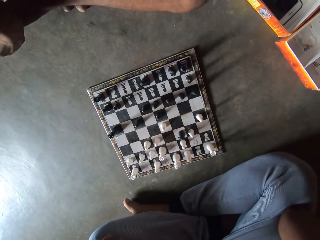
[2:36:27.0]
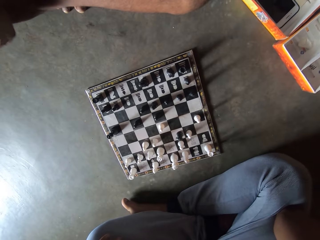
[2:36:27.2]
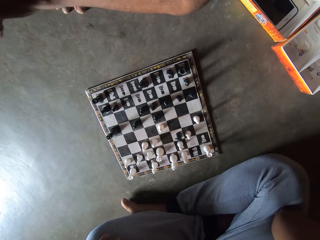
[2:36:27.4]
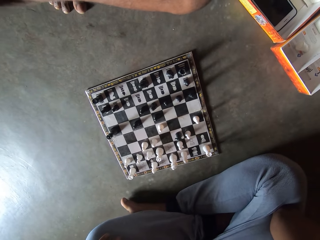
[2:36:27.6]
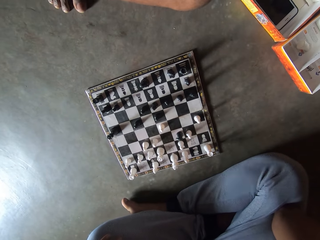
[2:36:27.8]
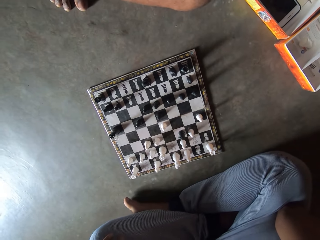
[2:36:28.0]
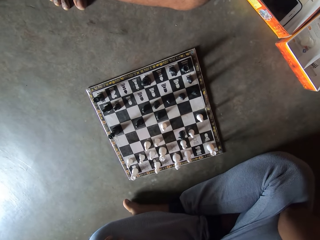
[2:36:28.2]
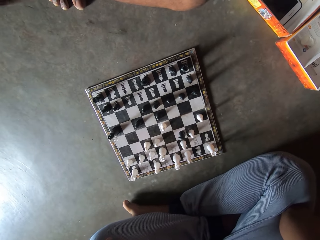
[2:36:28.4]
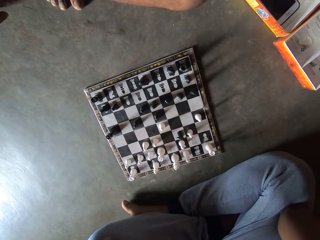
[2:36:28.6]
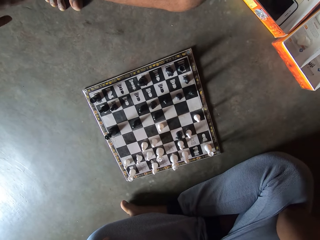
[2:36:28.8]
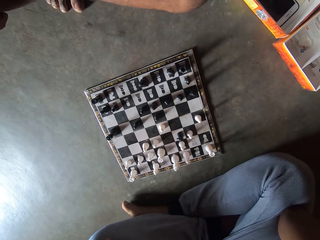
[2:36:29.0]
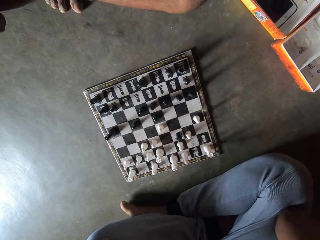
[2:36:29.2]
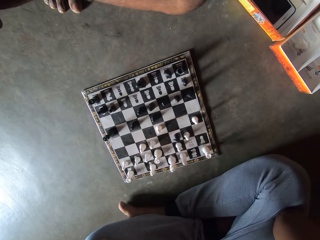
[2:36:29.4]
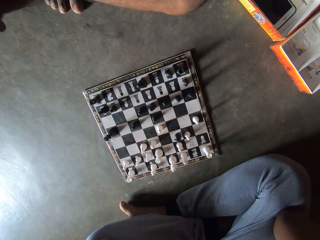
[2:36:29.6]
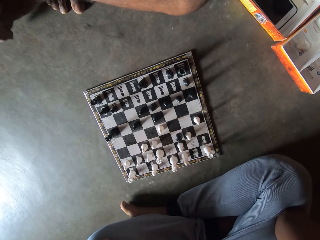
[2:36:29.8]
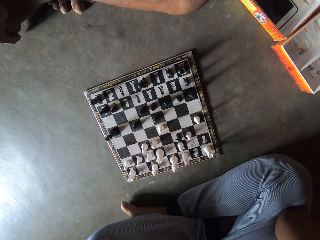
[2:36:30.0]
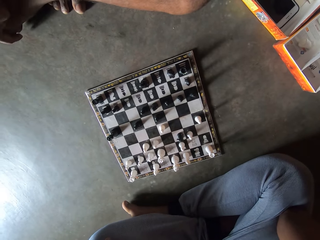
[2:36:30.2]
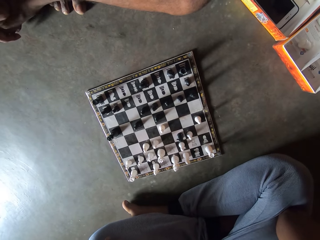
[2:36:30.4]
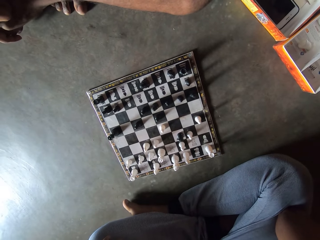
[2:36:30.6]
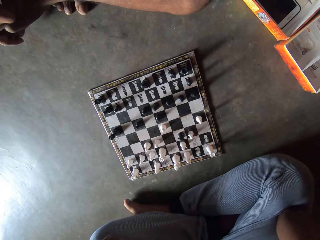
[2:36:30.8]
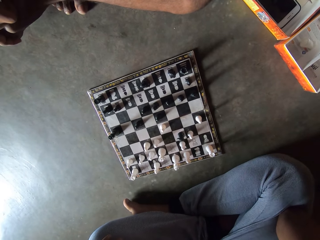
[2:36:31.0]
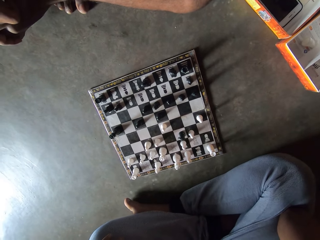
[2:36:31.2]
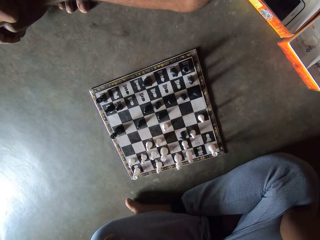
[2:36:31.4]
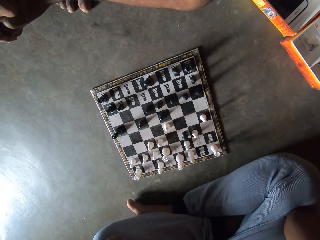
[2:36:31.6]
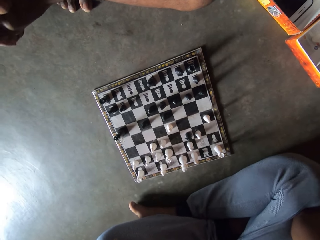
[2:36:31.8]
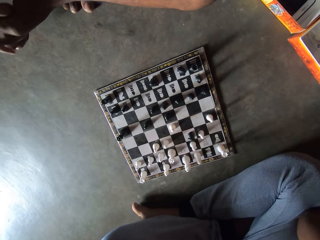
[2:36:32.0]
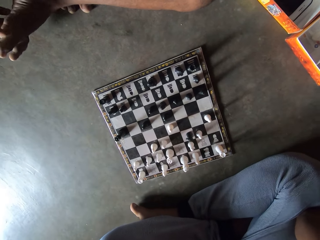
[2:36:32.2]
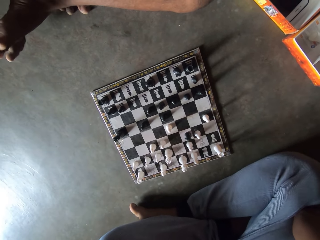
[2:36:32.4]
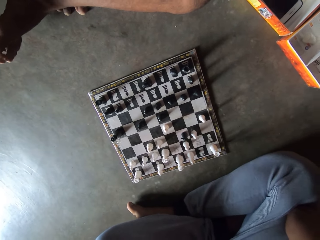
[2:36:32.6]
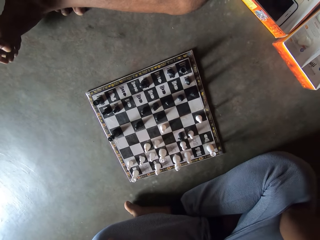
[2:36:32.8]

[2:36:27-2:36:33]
The man rubs his toes with his hands.

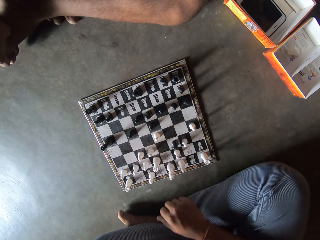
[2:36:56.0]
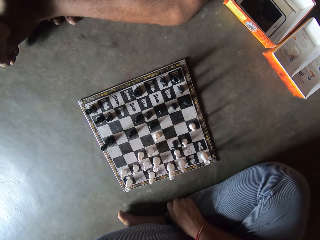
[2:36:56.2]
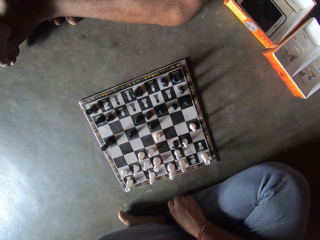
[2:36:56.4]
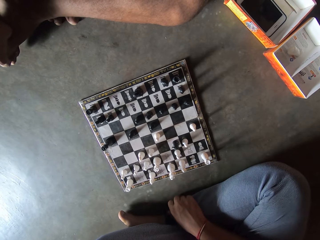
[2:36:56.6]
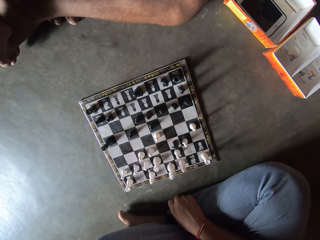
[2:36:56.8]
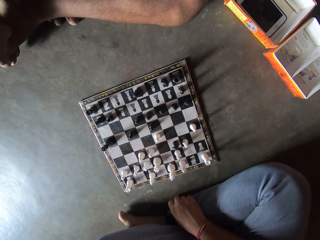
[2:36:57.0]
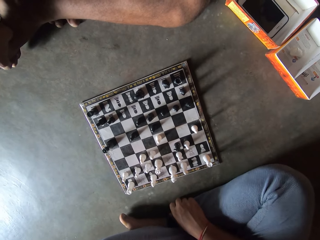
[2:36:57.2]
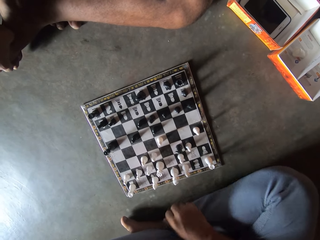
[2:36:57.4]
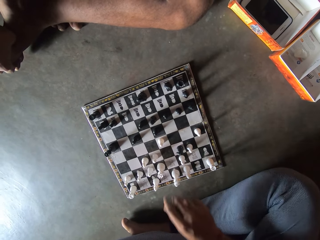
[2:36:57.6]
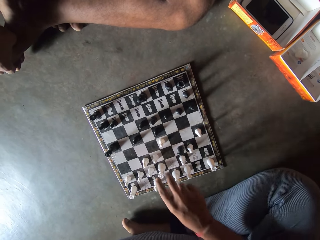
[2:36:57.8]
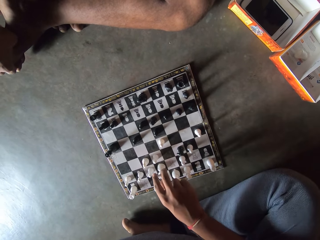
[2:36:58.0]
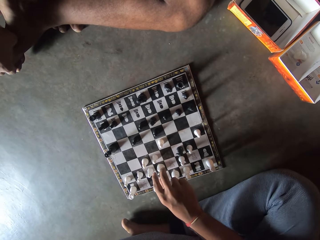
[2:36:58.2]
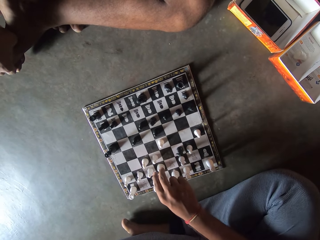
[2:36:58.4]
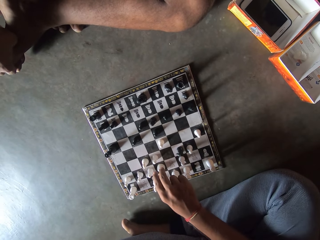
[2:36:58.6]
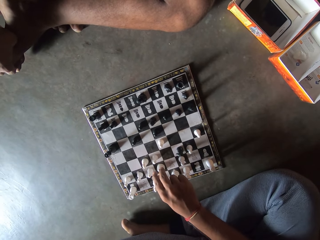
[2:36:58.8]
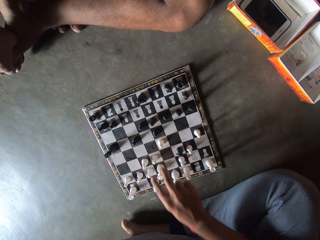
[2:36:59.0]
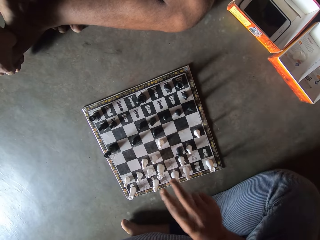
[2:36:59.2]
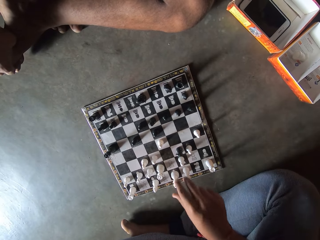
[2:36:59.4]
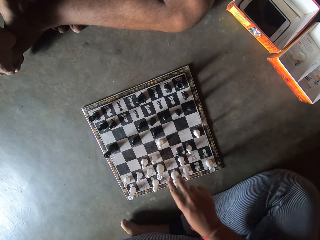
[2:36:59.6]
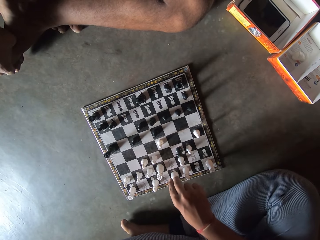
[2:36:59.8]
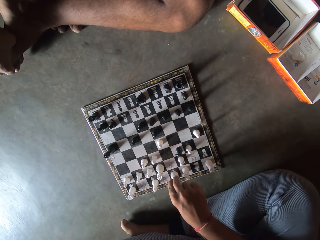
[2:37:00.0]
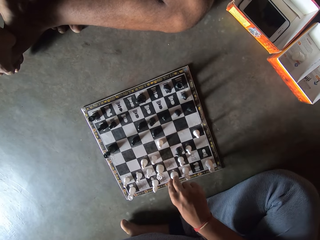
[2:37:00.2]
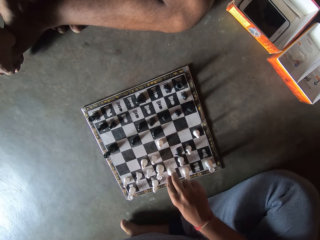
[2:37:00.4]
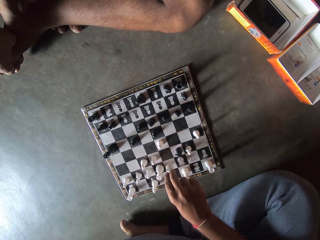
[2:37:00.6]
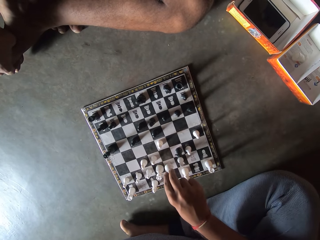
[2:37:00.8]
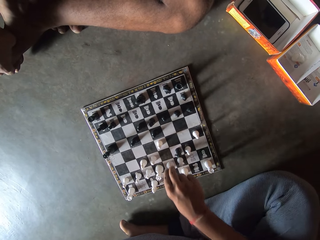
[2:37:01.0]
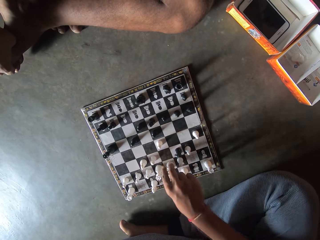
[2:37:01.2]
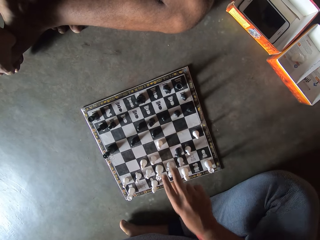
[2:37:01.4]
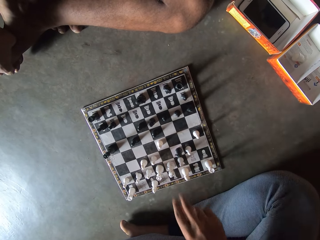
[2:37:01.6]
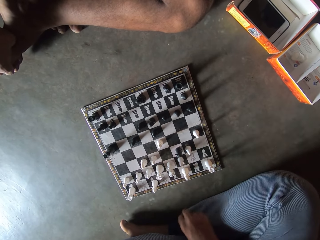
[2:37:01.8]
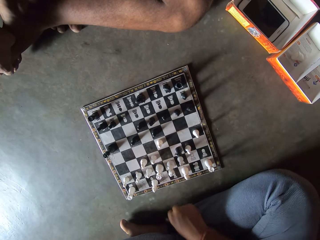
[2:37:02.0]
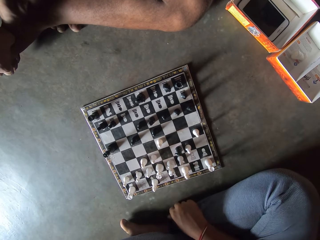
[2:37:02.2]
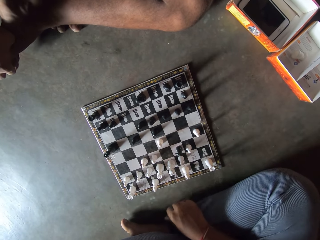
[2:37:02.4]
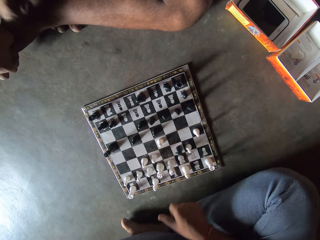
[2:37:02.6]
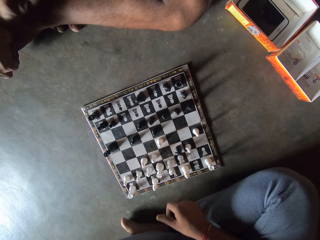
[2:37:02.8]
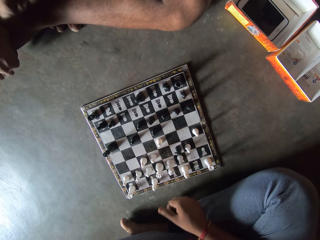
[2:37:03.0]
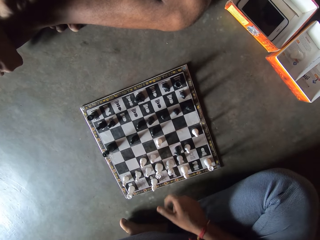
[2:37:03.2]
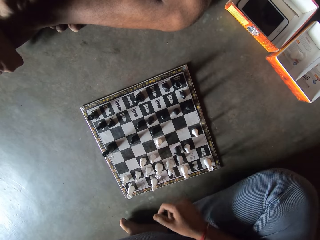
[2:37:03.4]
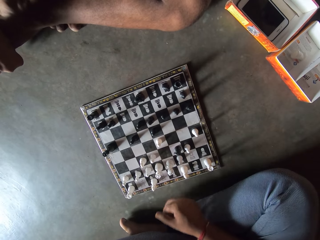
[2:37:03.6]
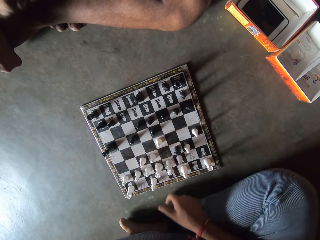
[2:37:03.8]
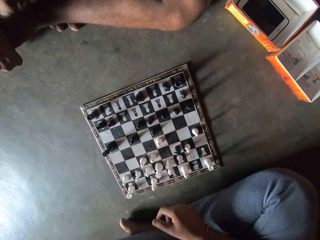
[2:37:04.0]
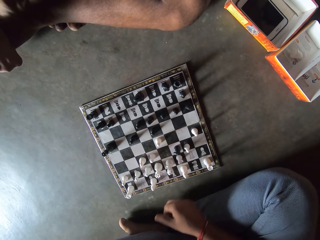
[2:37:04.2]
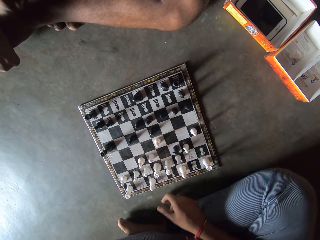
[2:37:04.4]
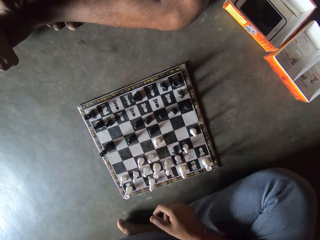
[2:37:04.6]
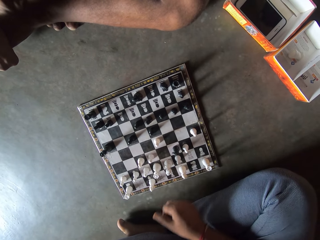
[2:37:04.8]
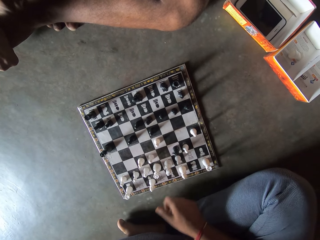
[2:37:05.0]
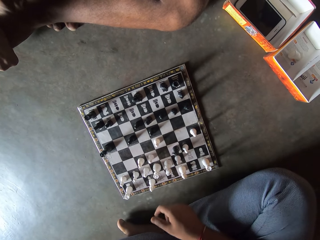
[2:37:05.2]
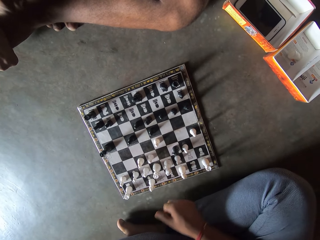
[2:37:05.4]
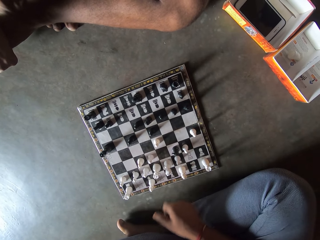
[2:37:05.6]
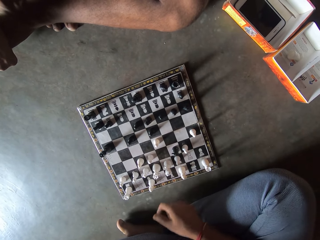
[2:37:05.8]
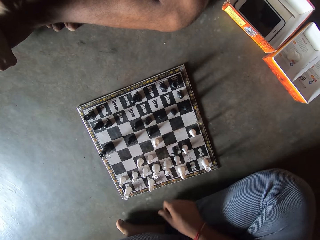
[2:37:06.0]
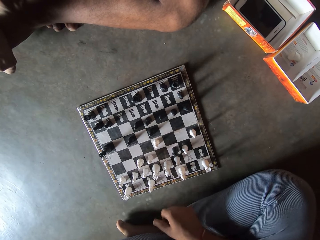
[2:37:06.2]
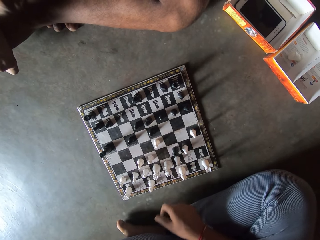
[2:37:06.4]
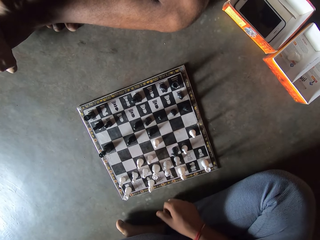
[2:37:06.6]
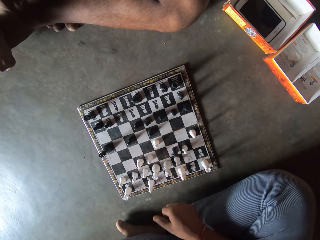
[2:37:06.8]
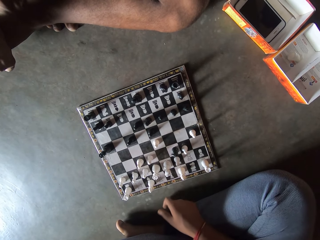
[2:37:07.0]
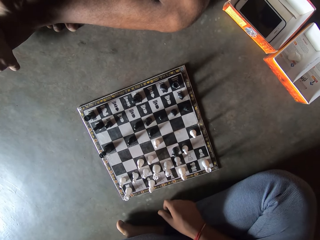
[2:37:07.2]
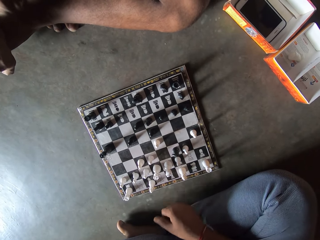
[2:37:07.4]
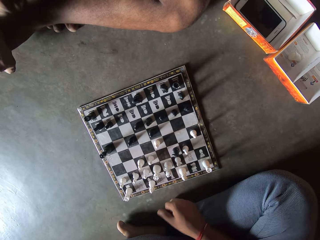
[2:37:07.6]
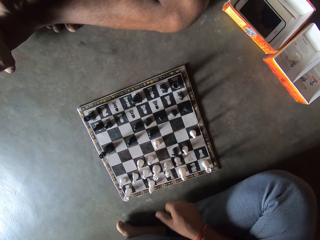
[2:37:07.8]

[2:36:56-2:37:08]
The camera wearer moves a white piece on the chess board on the floor. He taps the floor with his right hand.

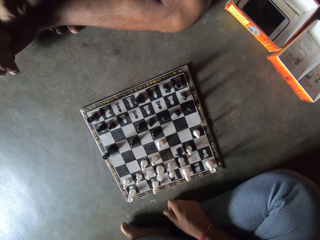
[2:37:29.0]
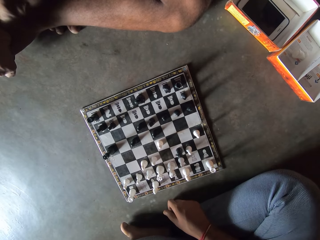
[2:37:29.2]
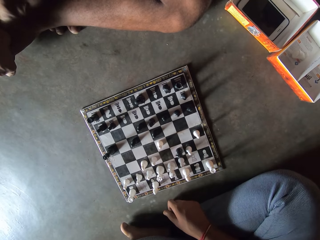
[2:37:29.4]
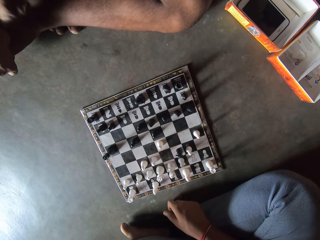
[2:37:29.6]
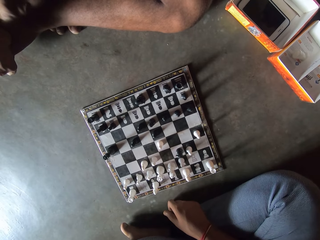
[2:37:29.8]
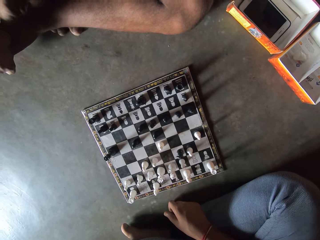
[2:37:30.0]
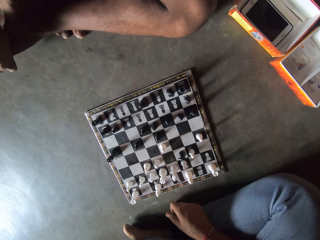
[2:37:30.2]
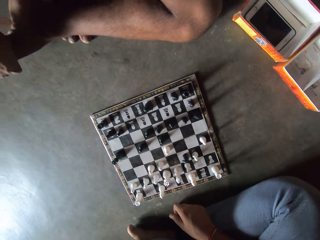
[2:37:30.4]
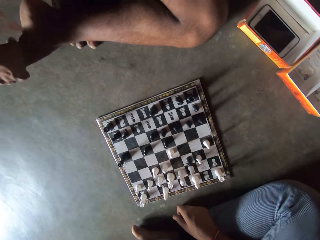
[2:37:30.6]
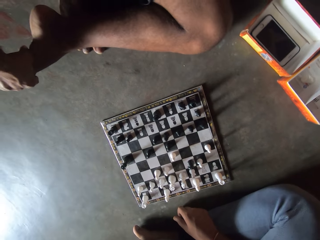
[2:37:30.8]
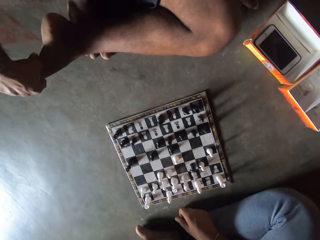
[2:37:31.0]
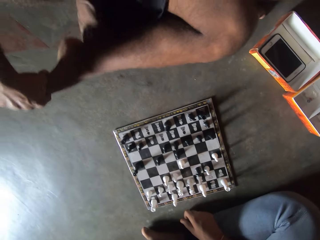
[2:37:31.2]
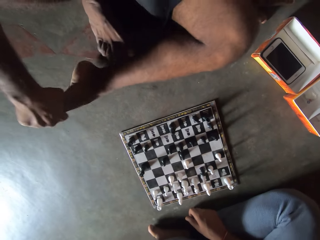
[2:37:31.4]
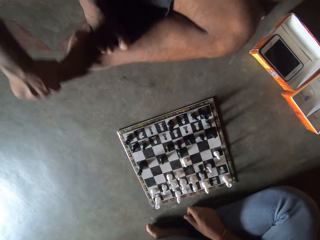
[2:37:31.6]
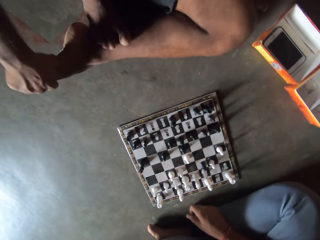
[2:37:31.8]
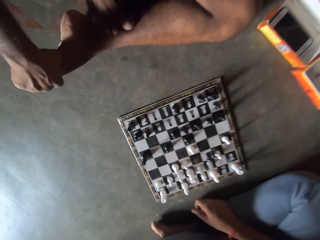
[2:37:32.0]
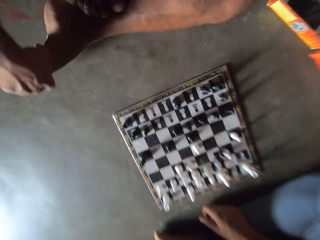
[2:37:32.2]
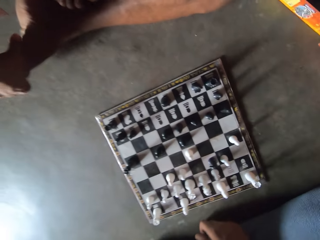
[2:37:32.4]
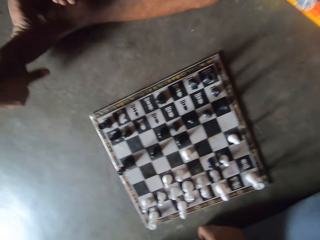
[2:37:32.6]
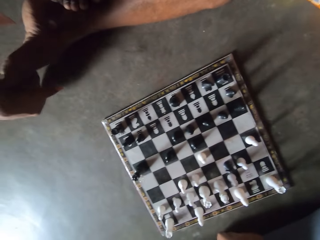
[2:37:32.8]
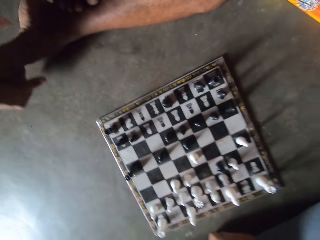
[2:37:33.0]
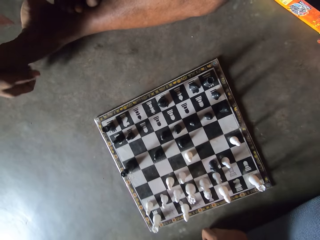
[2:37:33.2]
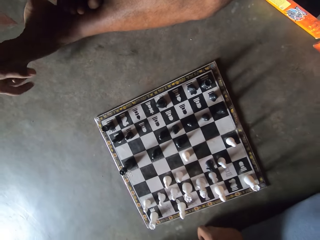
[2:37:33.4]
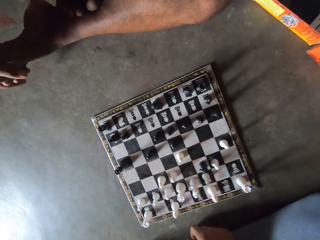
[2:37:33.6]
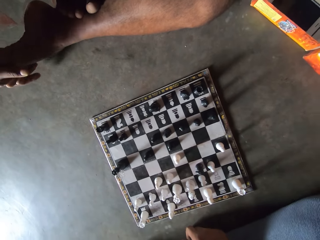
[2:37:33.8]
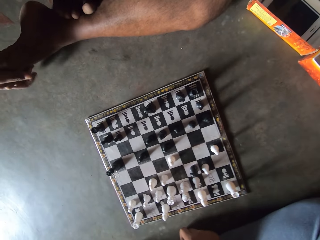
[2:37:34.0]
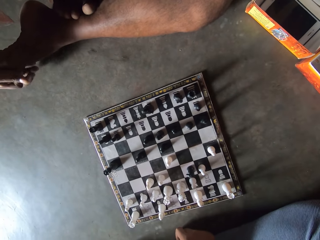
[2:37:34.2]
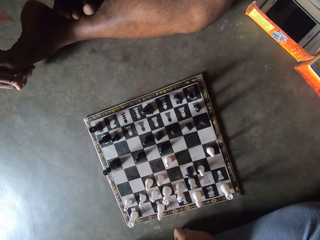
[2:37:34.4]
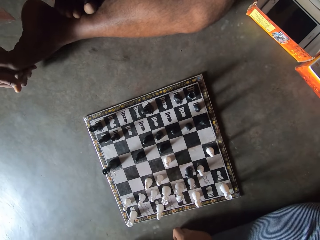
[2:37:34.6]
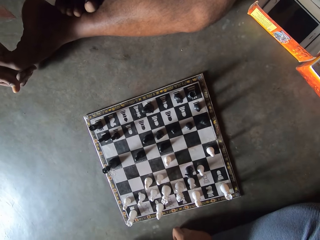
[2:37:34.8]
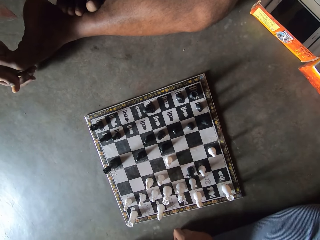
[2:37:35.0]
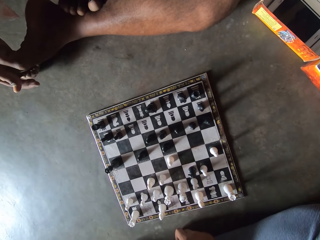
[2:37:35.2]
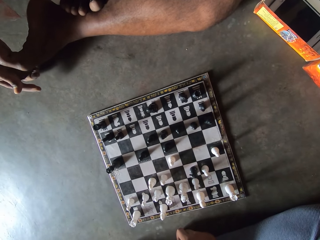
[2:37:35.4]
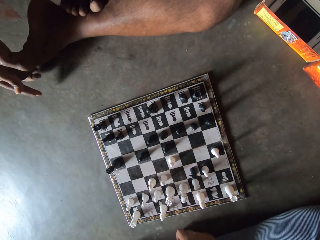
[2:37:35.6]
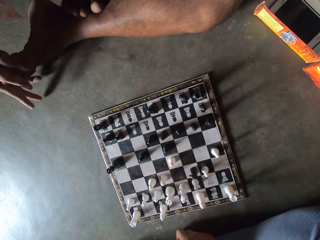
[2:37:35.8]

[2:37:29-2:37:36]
A man adjusts his legs.
